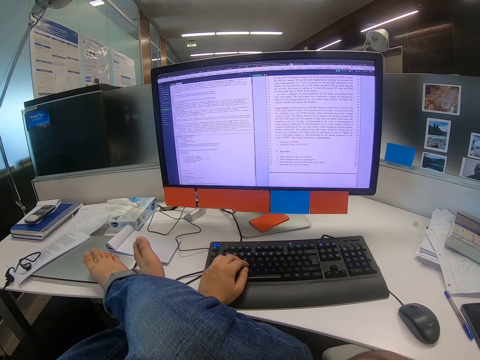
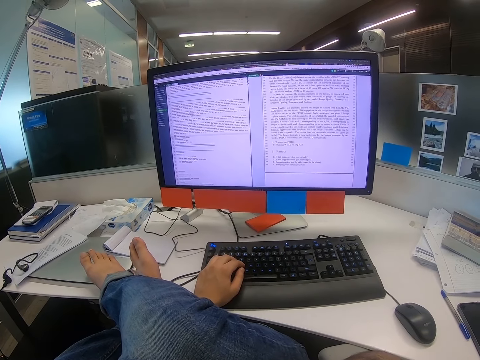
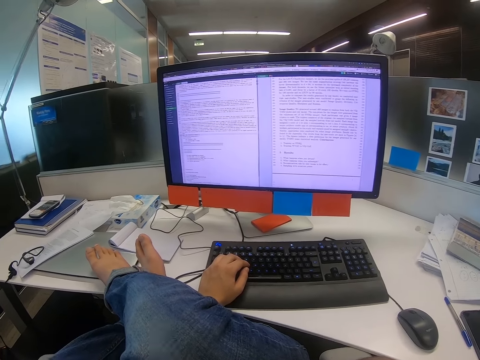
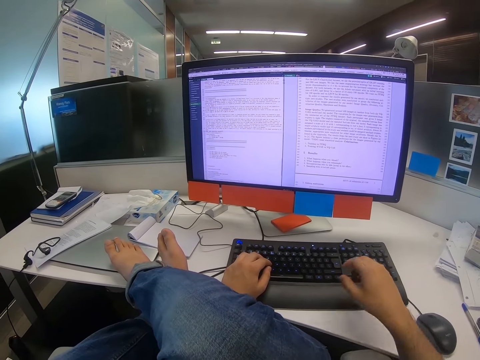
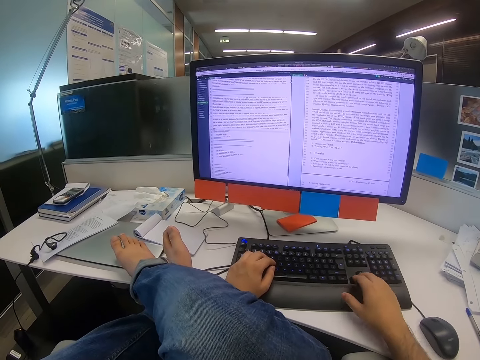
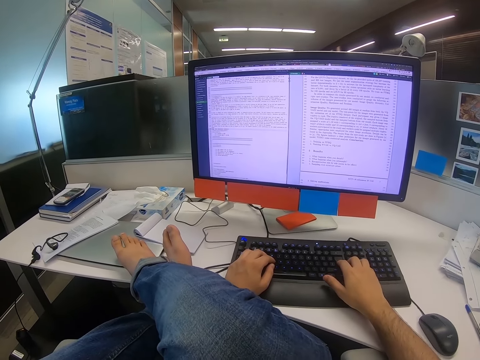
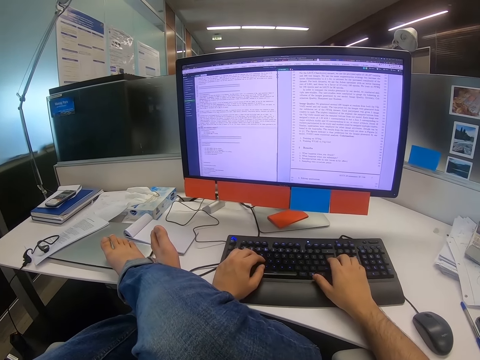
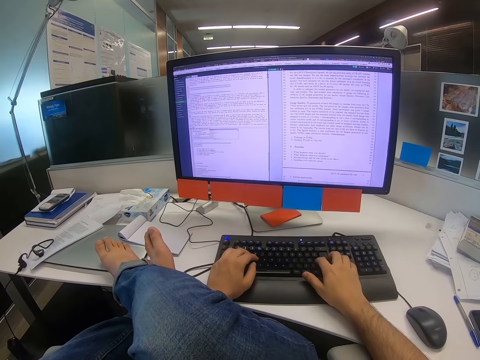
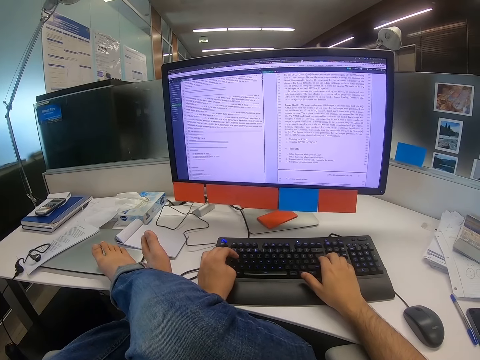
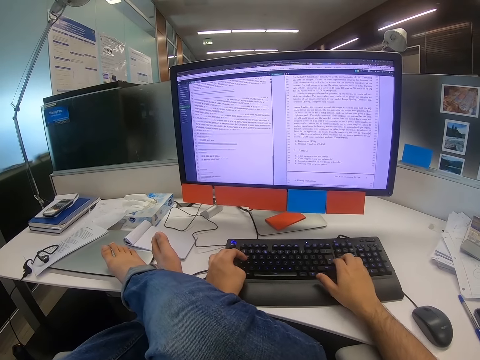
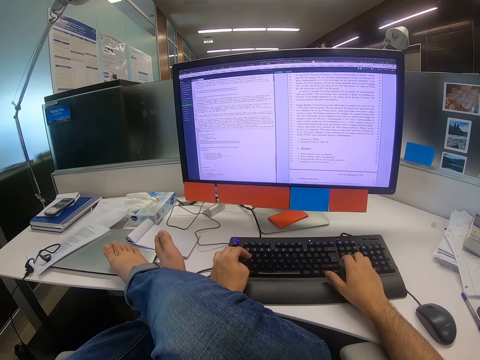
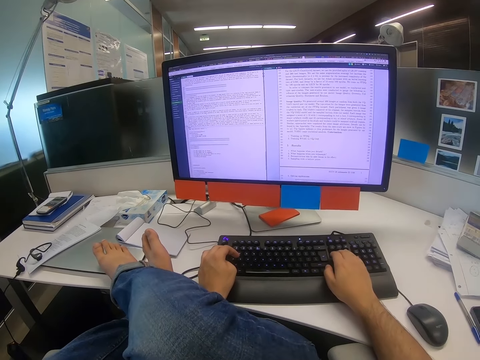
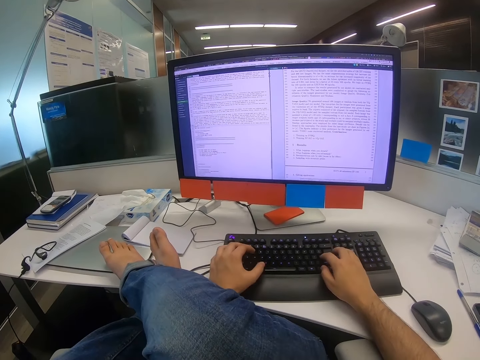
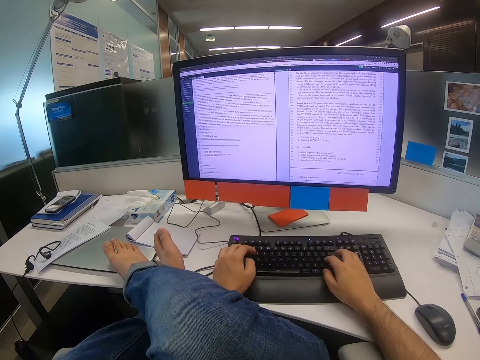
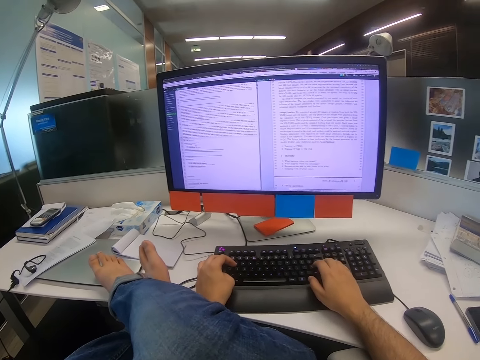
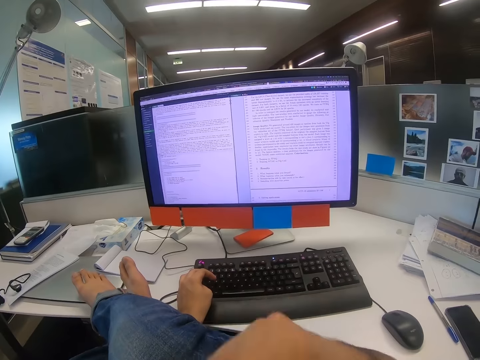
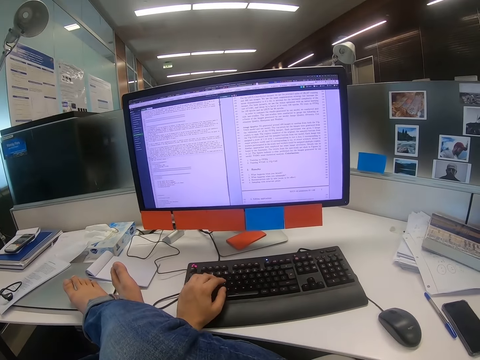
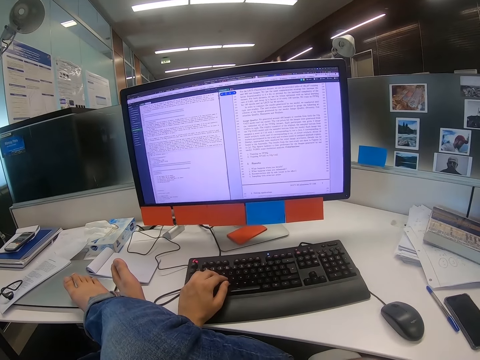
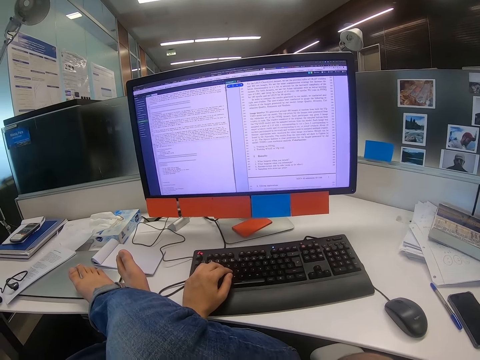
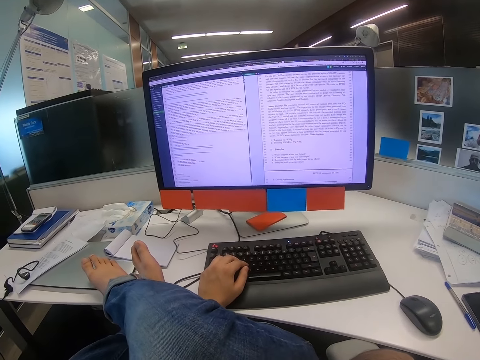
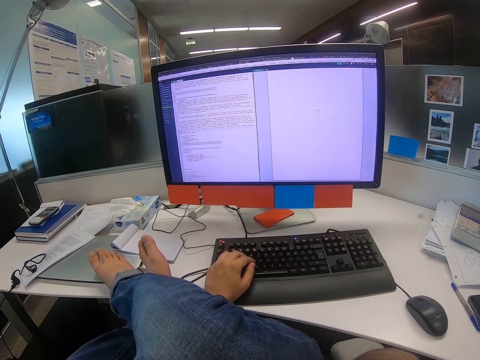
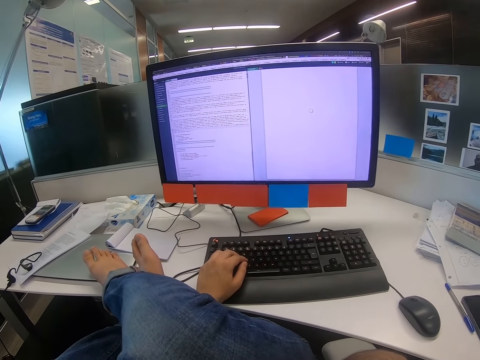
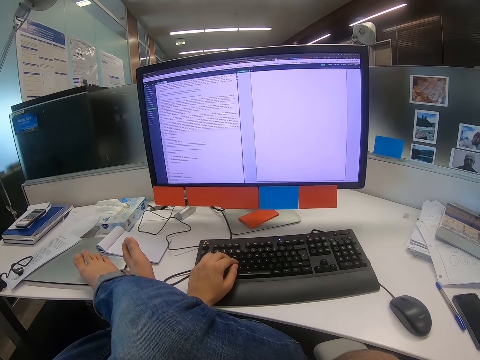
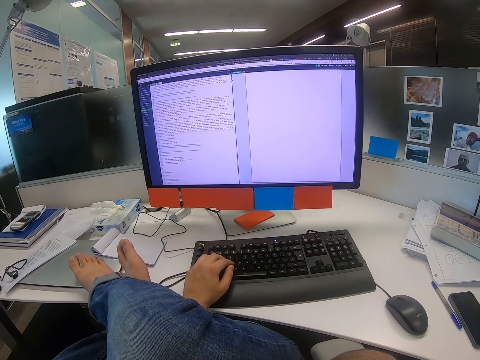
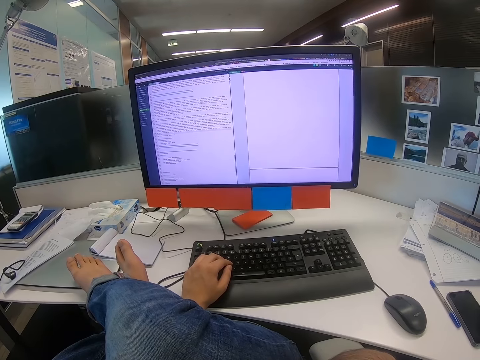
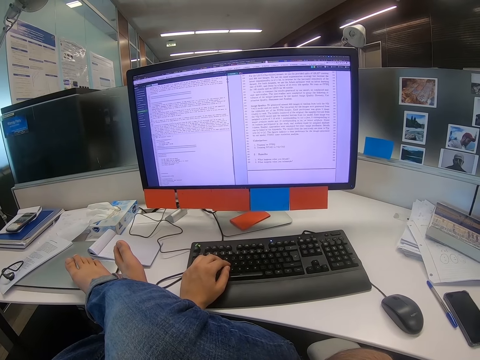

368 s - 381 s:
The camera wearer types on the keyboard with his right hand. He lifts his right hand.

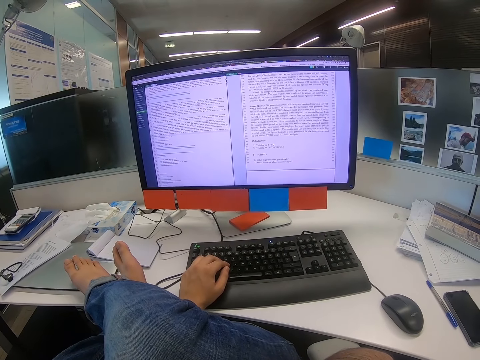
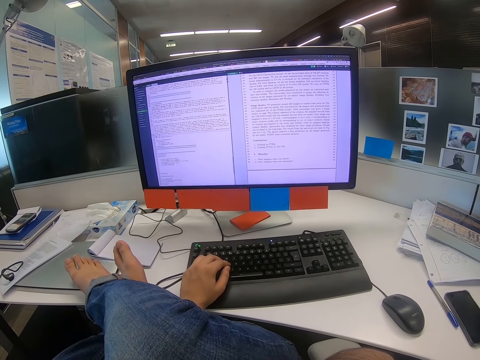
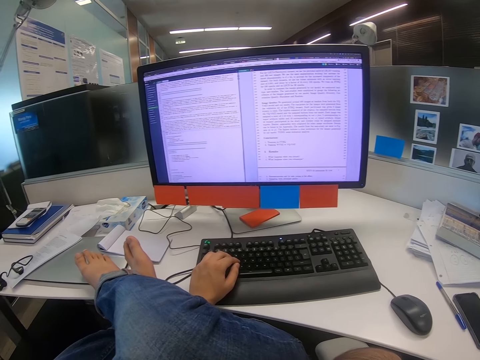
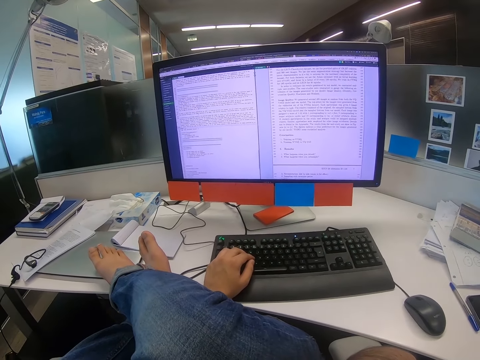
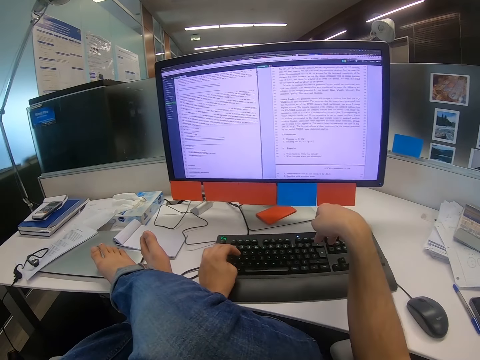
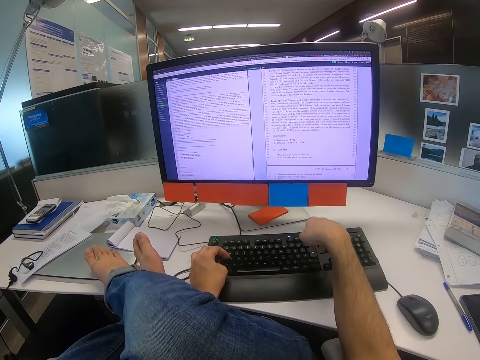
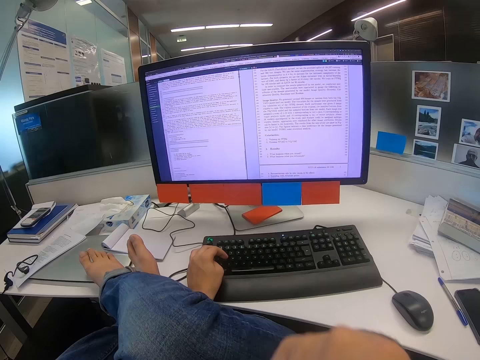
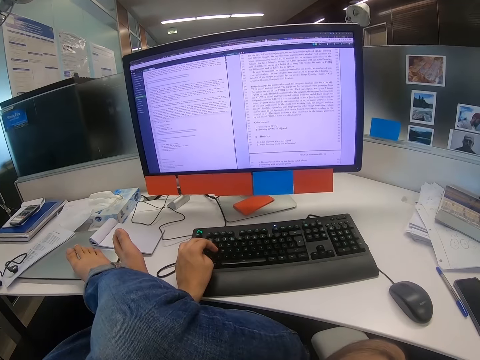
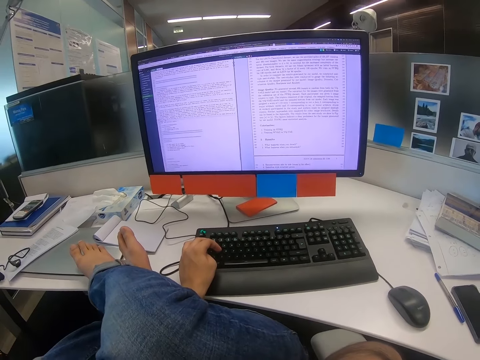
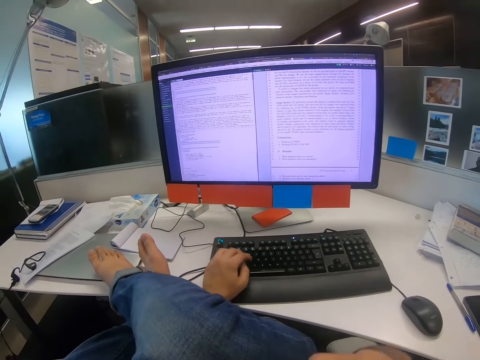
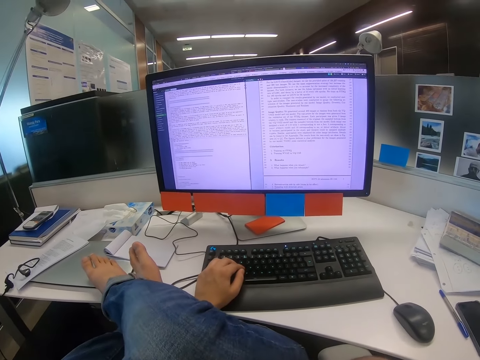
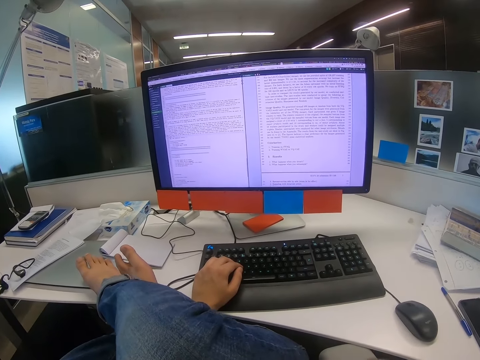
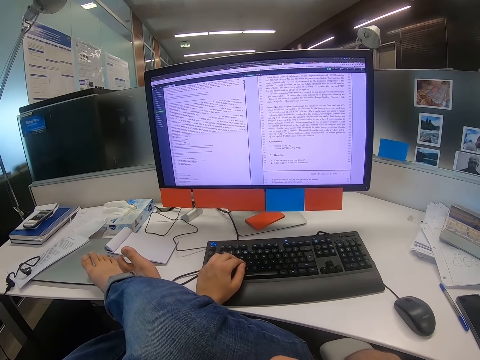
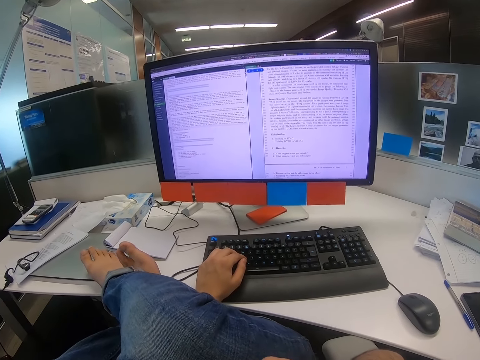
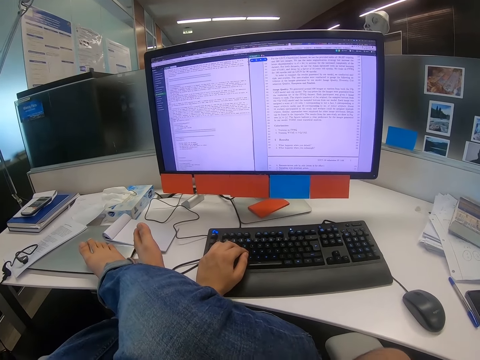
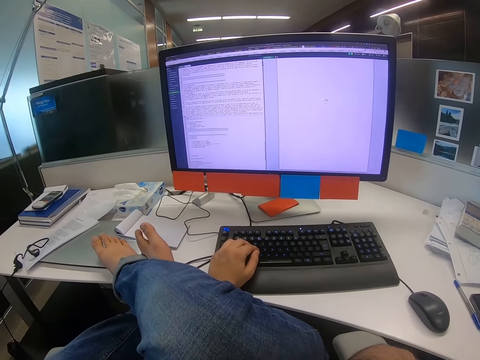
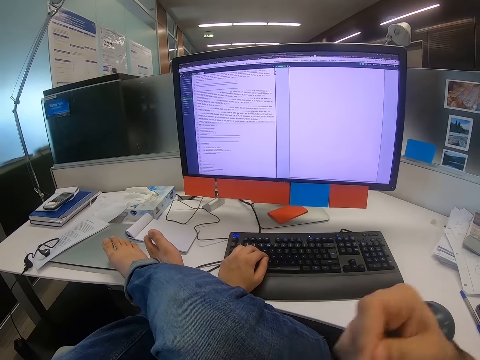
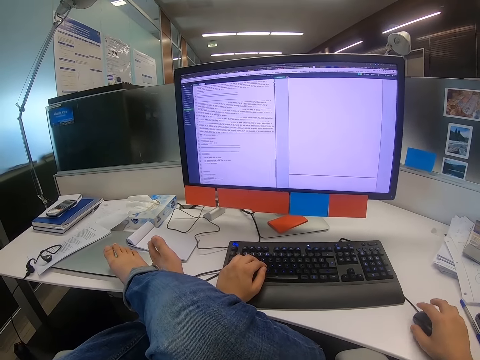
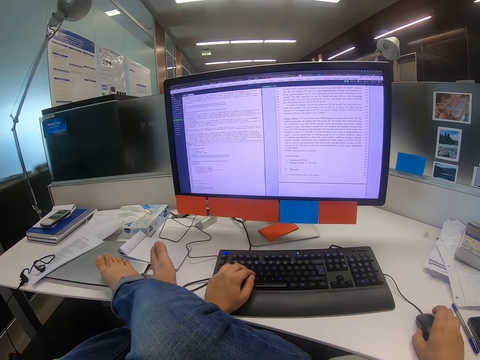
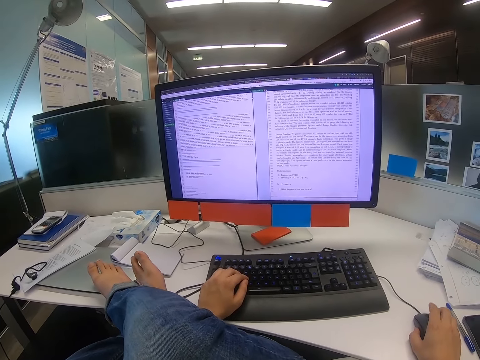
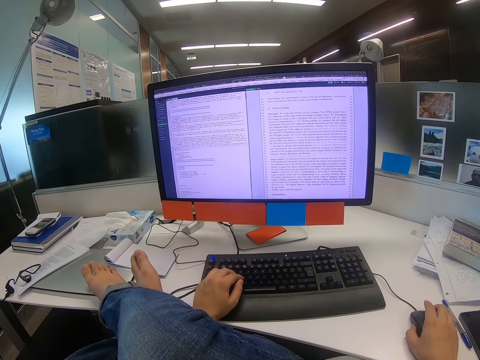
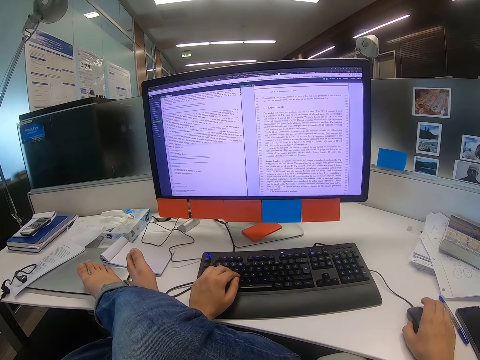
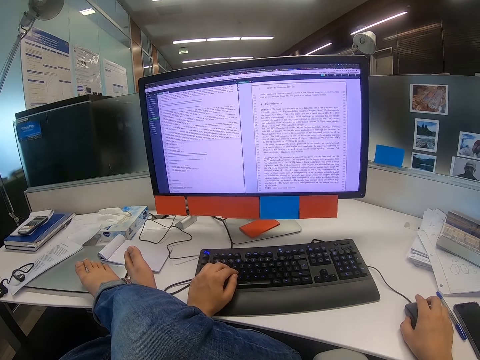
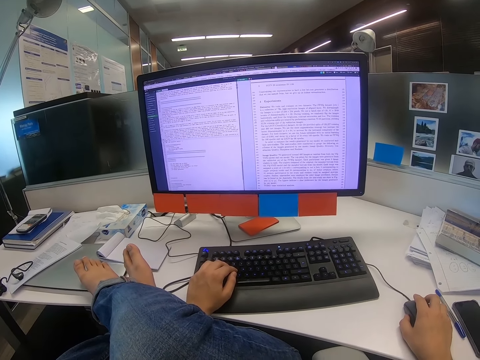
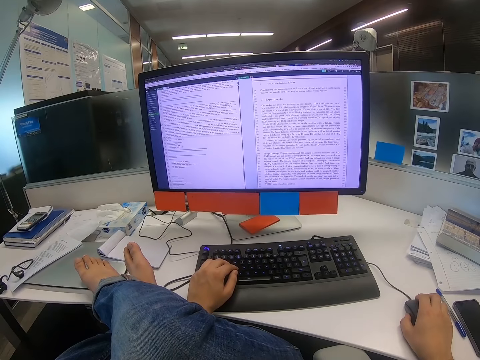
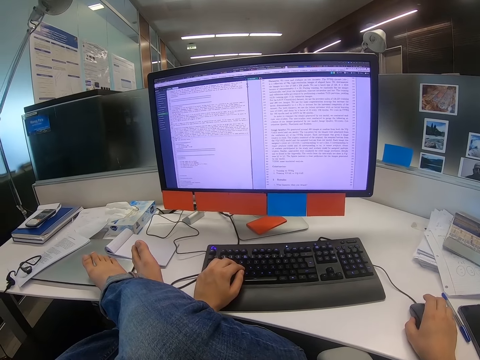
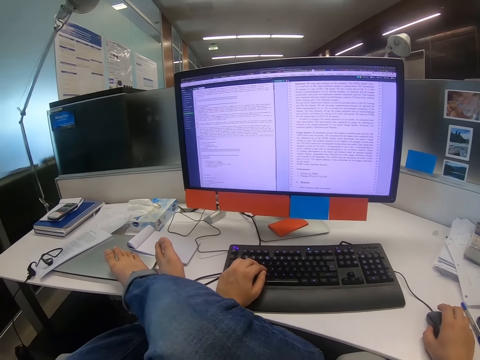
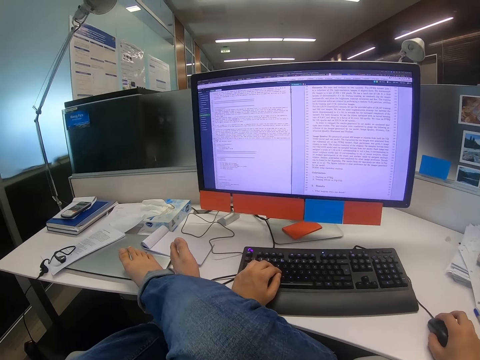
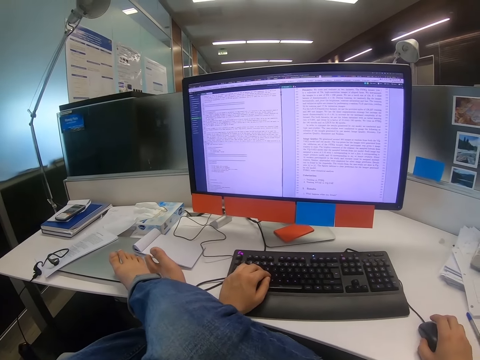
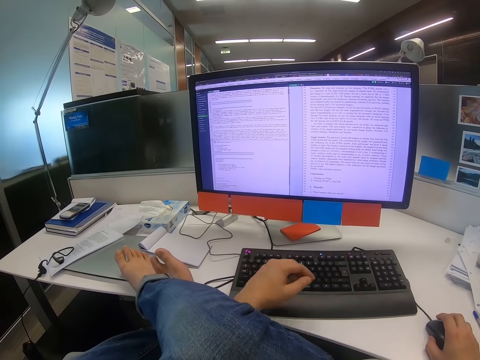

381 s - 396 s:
The camera wearer types on the keyboard with his right hand. He lifts his right hand. He scrolls the mouse with his right hand.
